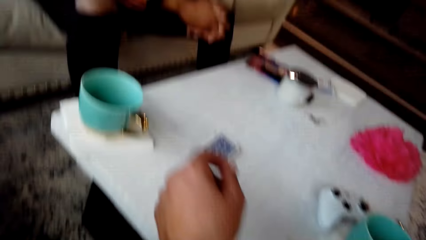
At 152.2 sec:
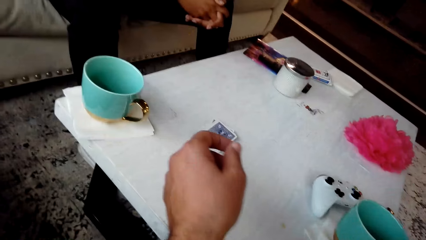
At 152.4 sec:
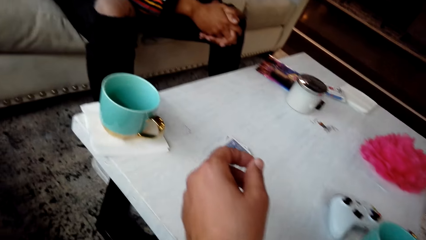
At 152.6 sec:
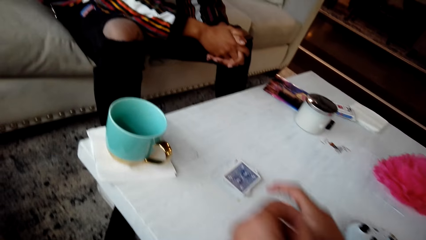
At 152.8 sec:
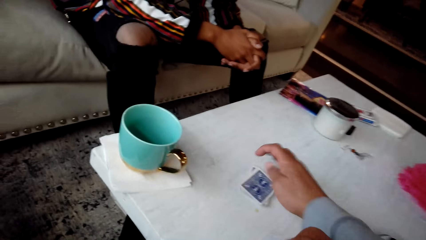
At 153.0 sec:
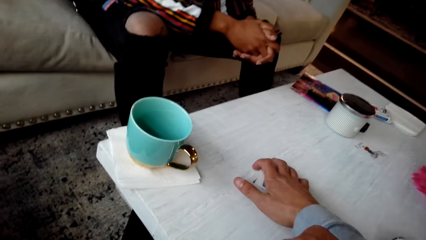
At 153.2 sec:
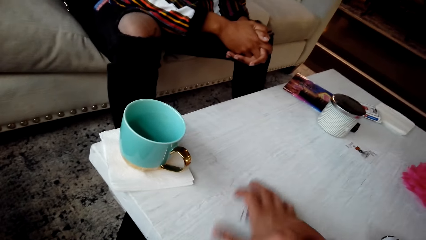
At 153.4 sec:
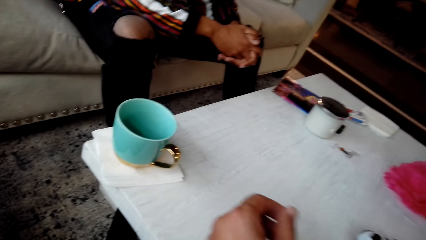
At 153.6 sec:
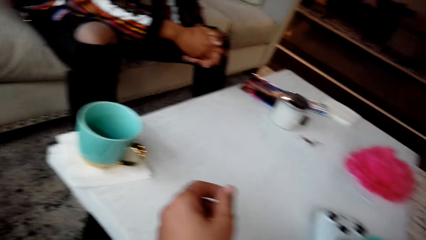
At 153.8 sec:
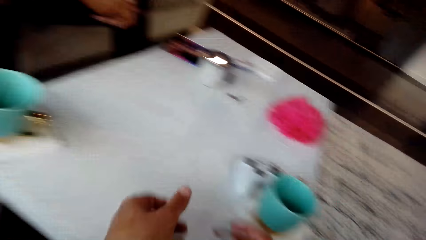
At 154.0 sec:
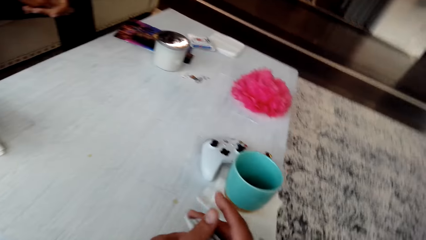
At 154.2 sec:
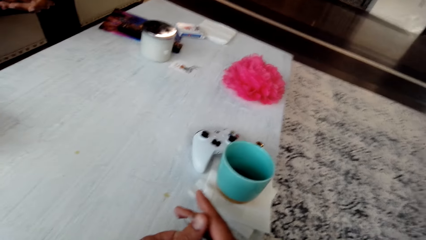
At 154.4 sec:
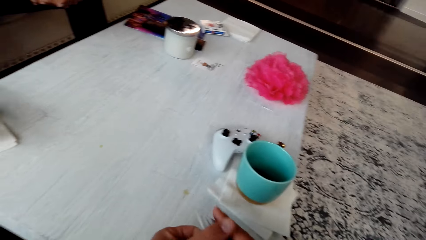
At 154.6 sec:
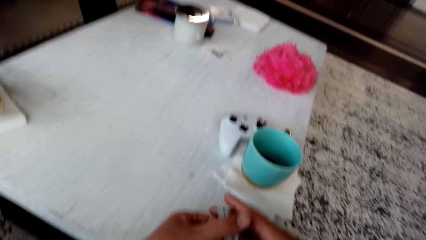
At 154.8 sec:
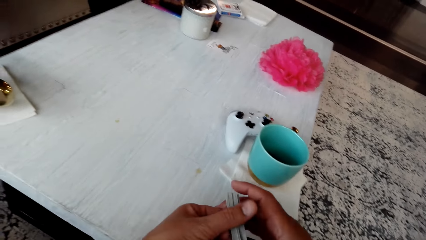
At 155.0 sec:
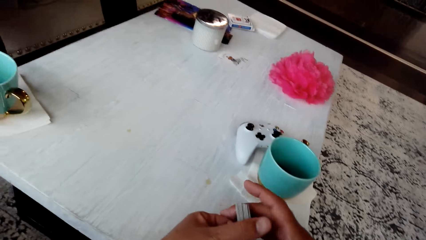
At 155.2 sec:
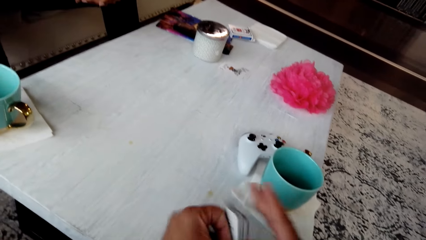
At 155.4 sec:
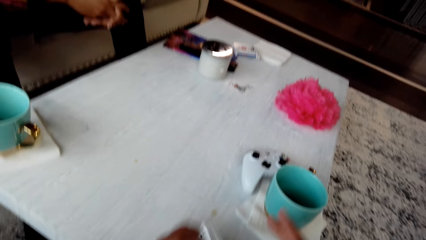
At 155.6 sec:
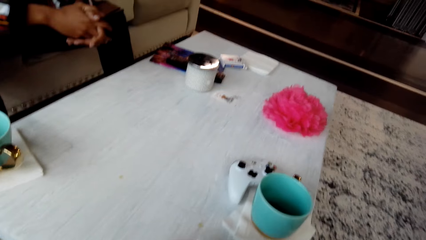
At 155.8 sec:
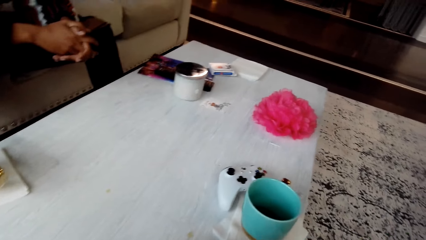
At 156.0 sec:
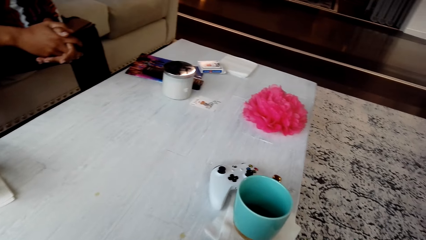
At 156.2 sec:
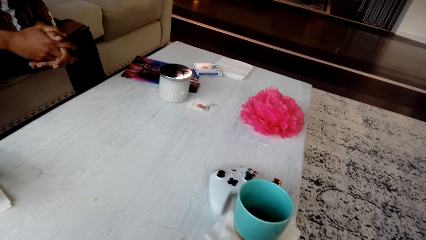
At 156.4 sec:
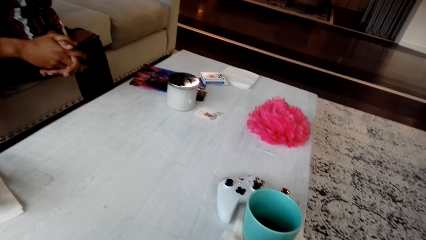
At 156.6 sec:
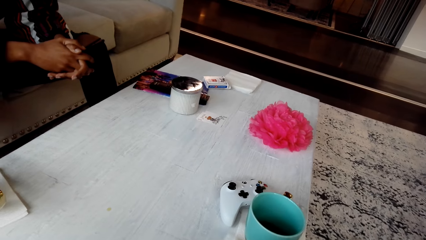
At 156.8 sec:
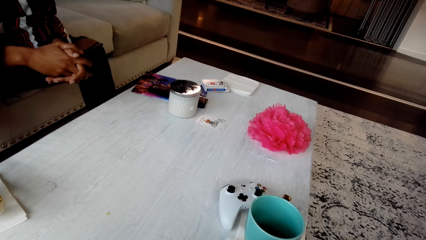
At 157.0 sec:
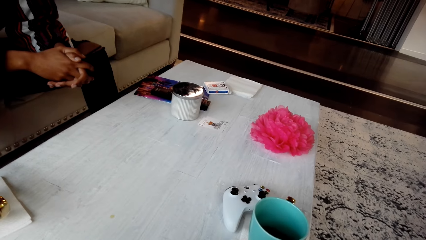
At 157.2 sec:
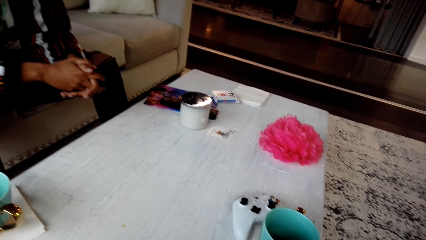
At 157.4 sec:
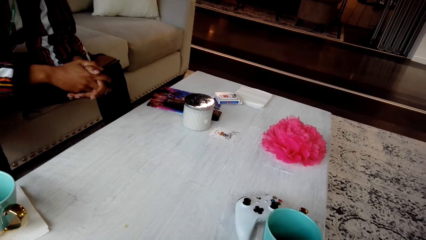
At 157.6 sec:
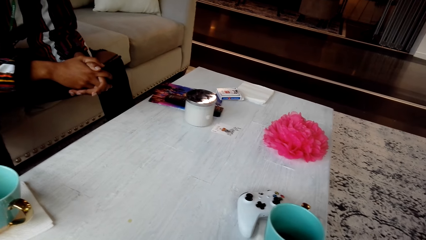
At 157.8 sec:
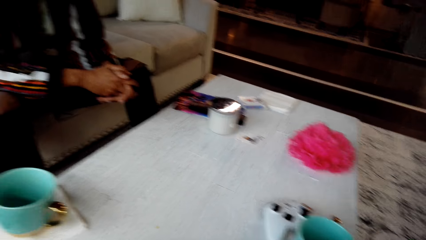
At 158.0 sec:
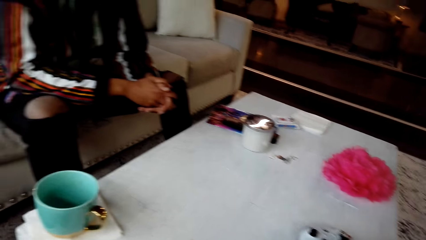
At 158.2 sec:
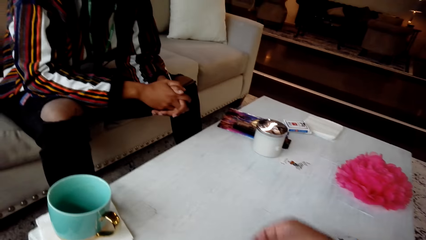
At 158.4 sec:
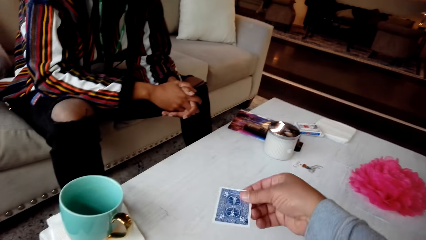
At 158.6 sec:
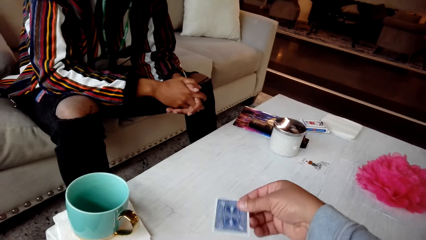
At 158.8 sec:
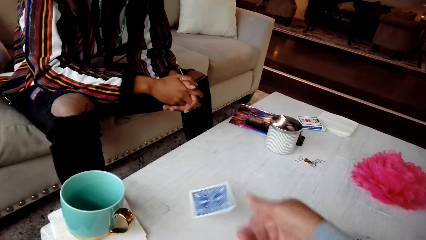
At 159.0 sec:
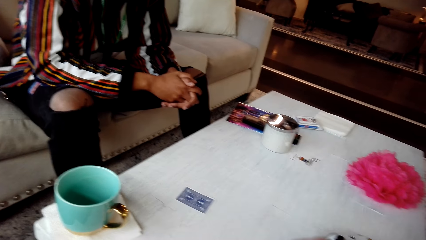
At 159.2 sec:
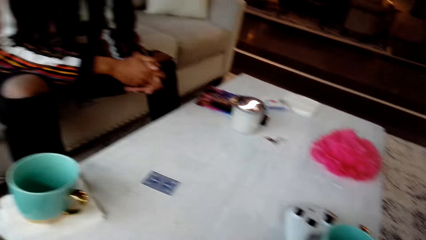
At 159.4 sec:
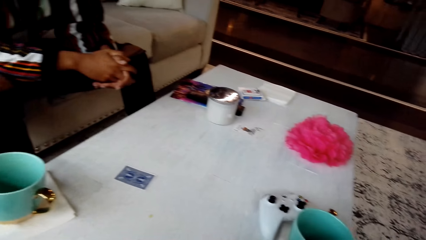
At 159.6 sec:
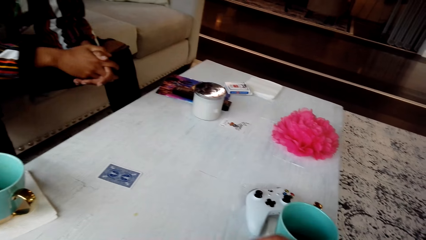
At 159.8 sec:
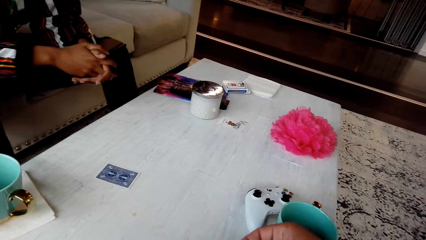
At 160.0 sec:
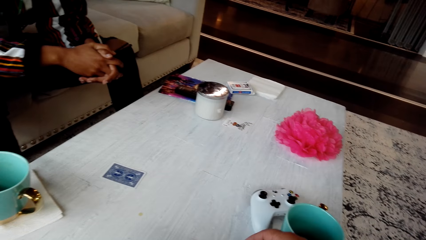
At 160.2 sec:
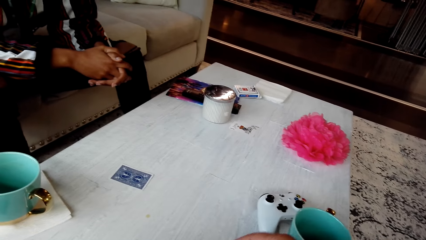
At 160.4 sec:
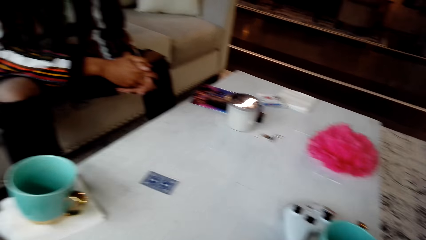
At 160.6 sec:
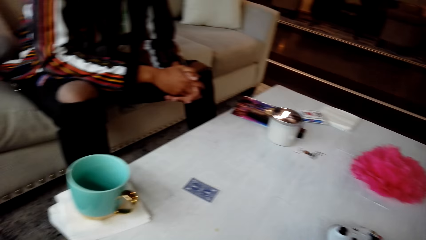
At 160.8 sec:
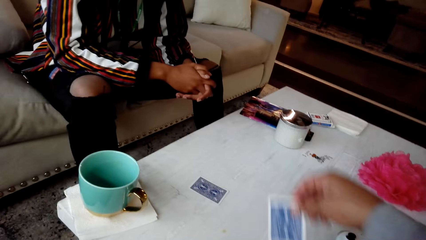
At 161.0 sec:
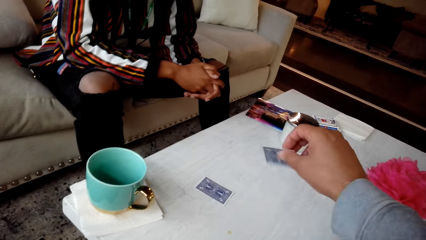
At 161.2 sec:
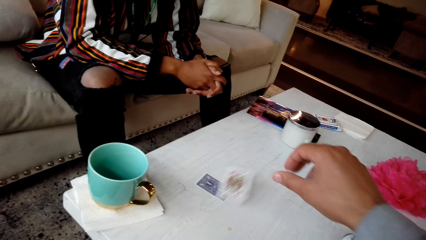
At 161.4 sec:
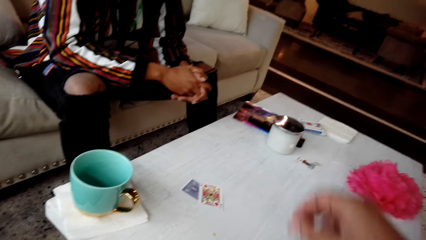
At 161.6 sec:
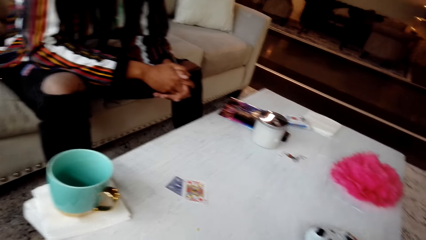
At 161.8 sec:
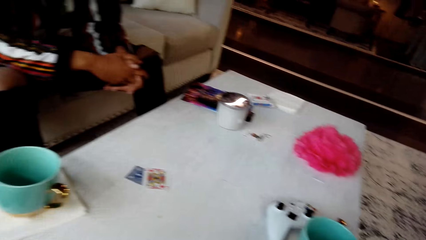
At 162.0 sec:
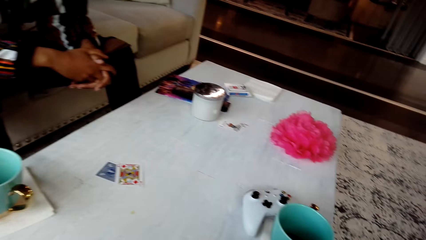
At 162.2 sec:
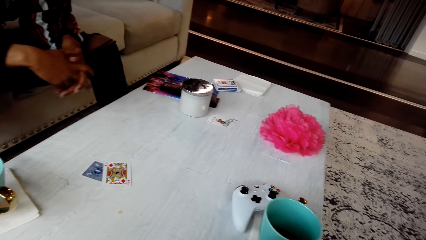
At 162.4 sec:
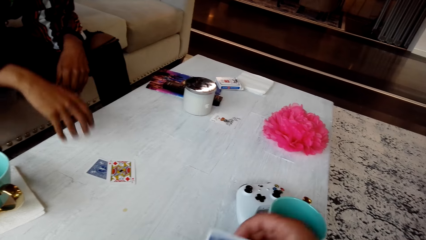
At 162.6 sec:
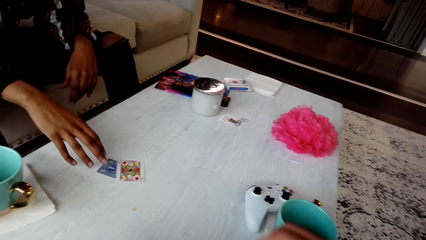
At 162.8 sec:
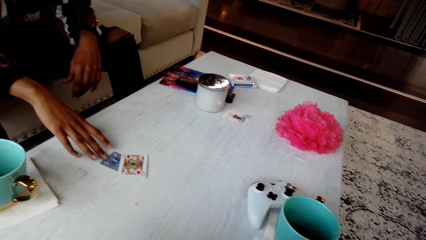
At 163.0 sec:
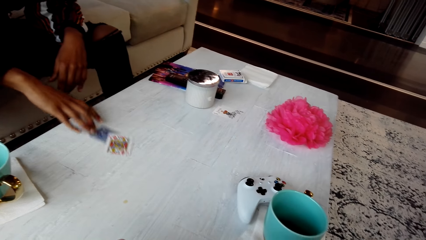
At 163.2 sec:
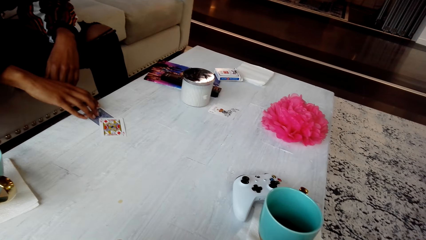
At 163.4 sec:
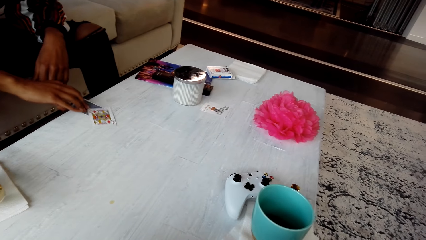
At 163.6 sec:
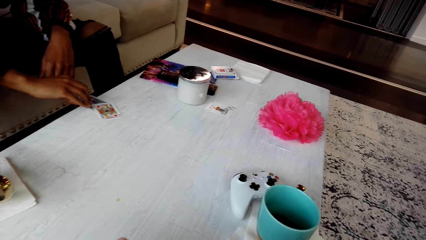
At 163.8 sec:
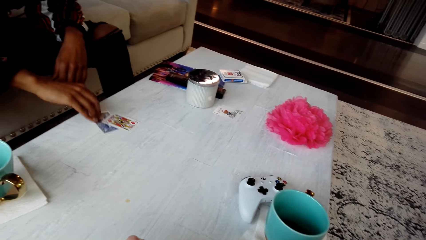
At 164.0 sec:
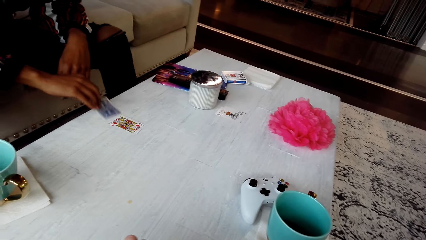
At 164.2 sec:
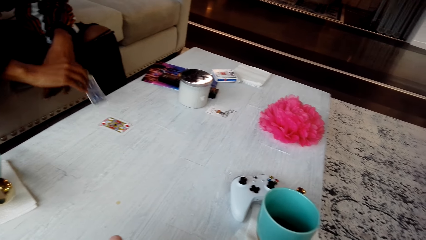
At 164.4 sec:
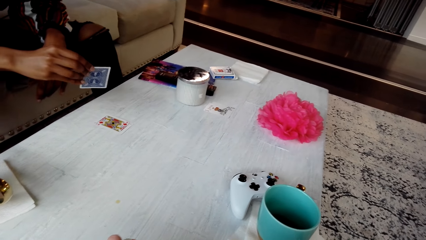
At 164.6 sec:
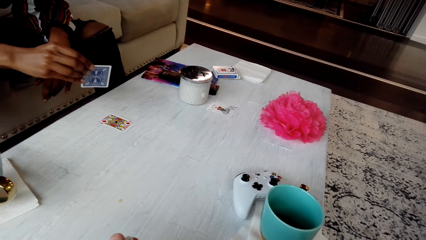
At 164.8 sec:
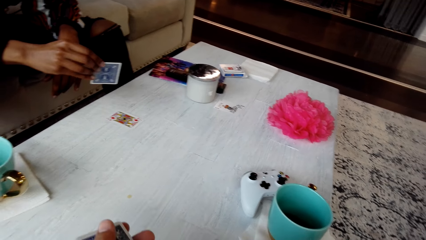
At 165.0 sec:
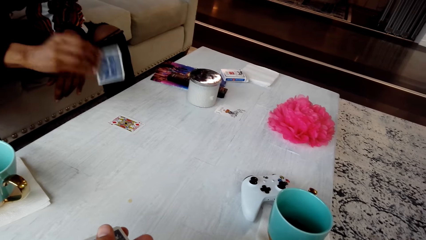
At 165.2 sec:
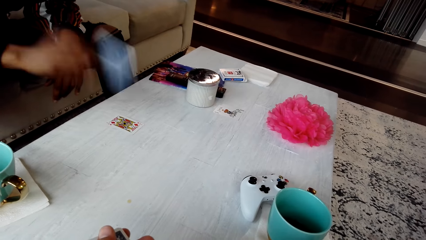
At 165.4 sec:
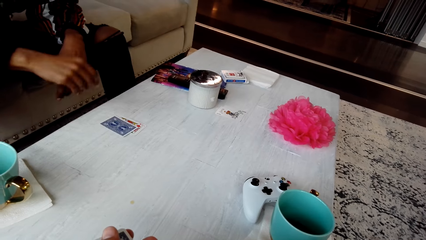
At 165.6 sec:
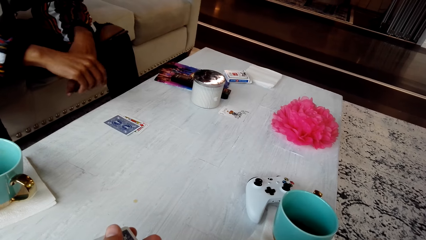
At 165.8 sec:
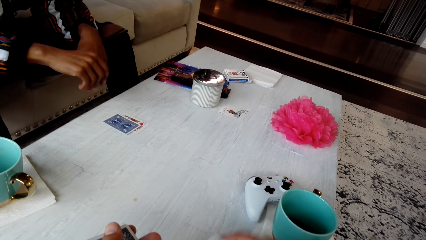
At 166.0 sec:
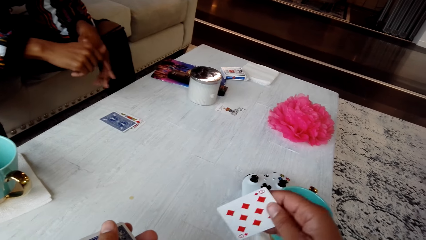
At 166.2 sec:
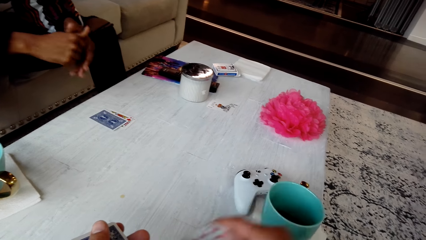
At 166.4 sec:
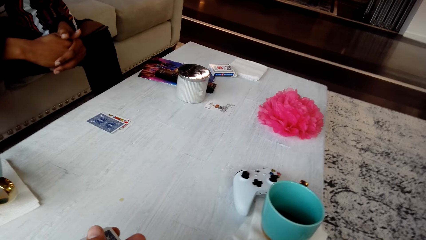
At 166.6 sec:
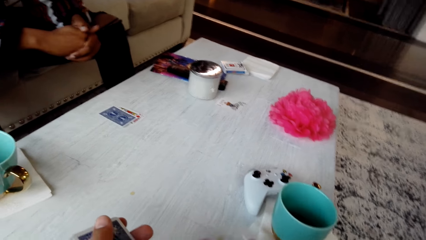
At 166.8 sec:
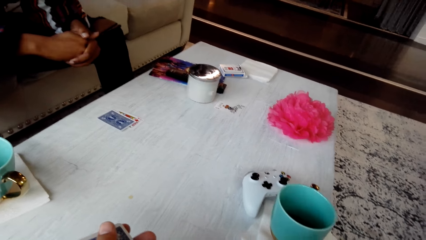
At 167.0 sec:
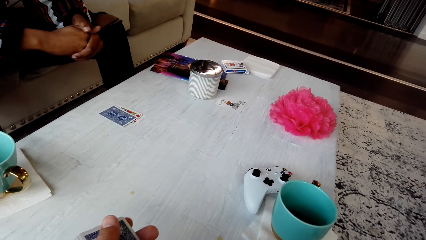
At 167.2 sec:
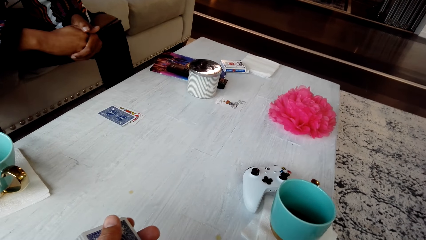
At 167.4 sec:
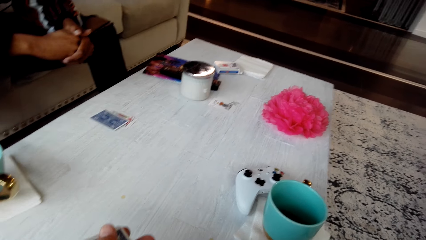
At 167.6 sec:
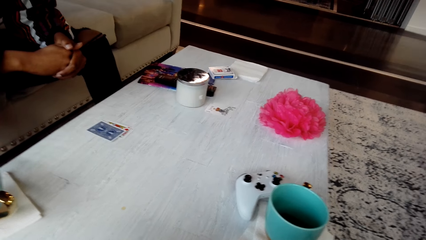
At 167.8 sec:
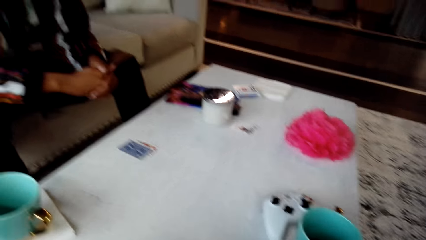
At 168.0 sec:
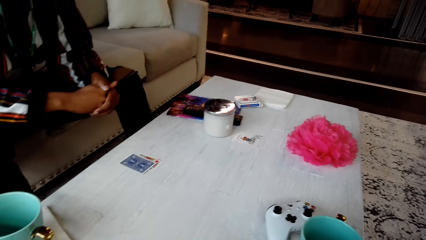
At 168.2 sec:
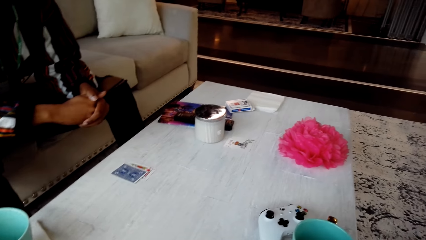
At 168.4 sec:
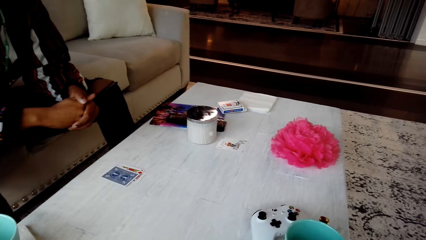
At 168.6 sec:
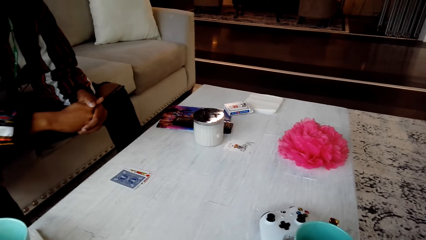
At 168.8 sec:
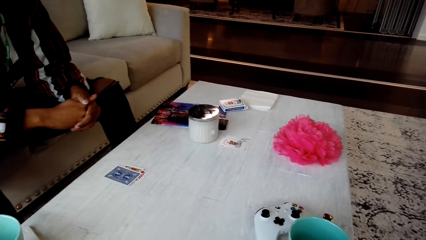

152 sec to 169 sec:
The camera wearer picks the cards from the table. They reshuffle the cards. They place a card on the table. They drop the cards on the table. They look around the table. They place a card on the table. A man picks a card from the table and places a card on the table.
